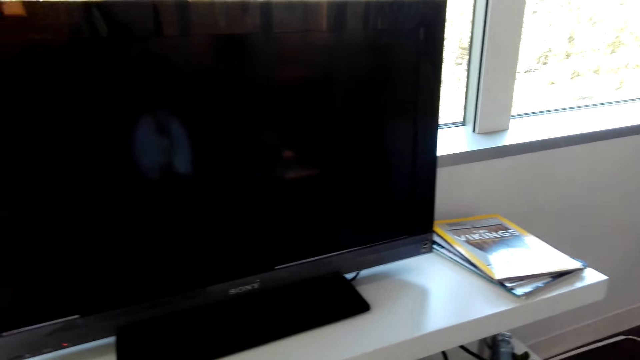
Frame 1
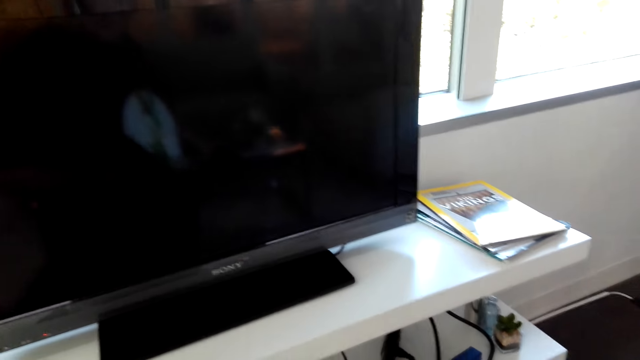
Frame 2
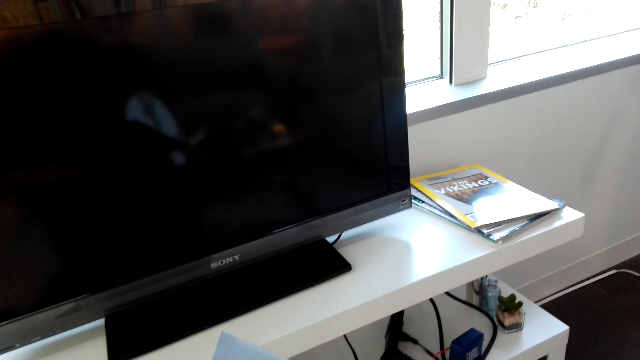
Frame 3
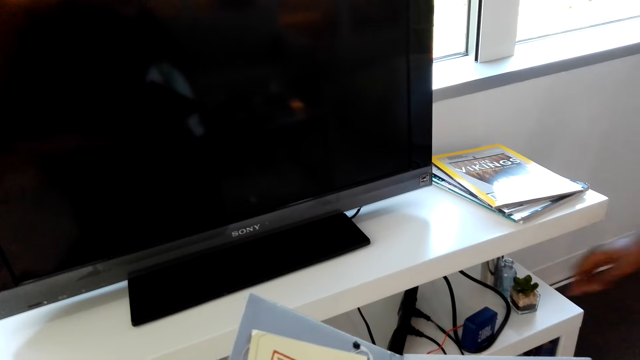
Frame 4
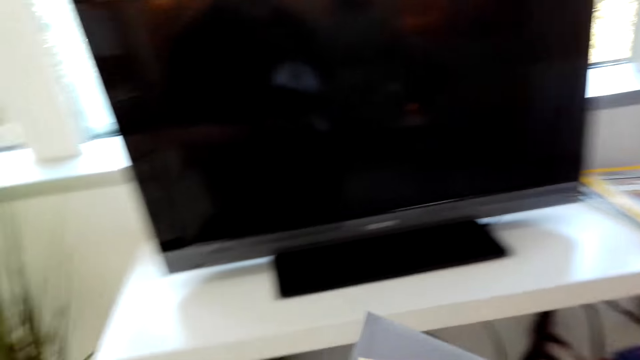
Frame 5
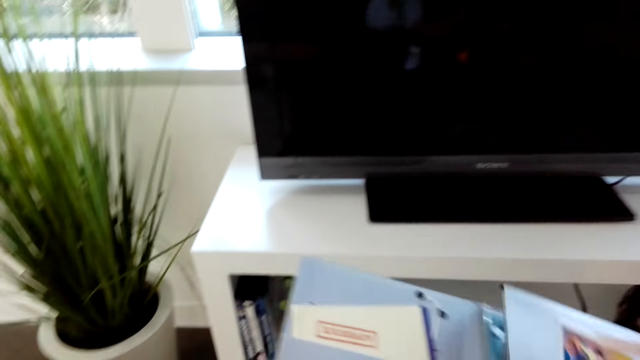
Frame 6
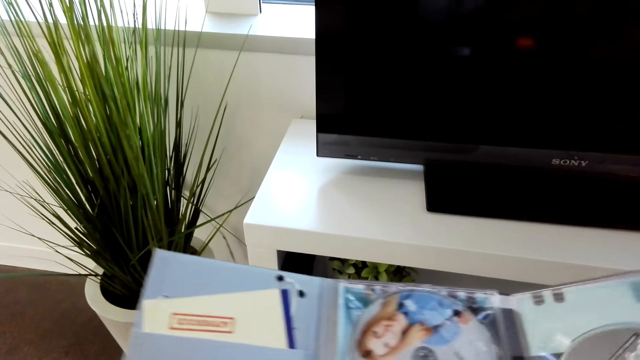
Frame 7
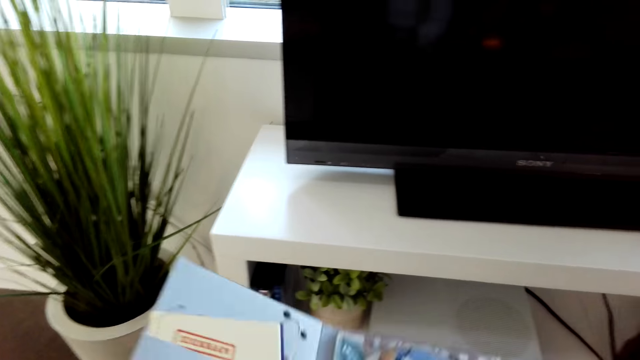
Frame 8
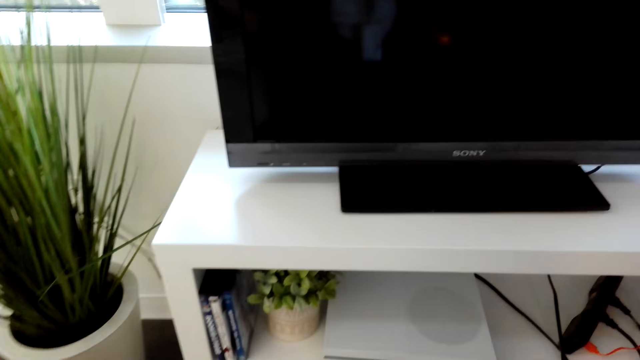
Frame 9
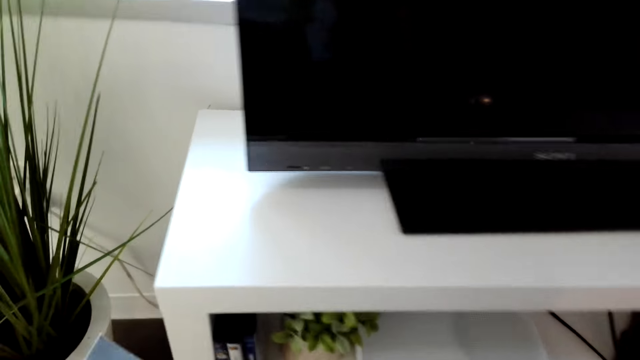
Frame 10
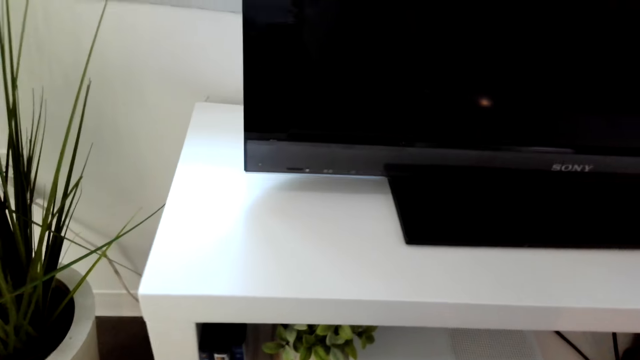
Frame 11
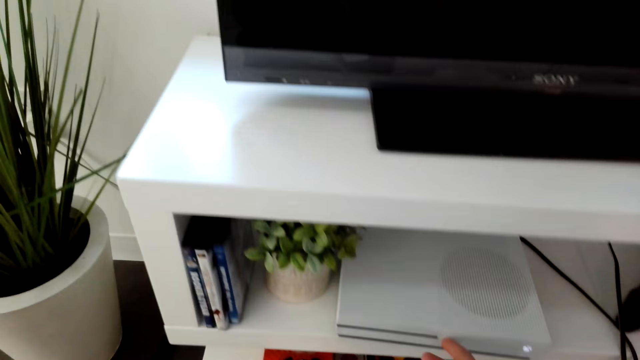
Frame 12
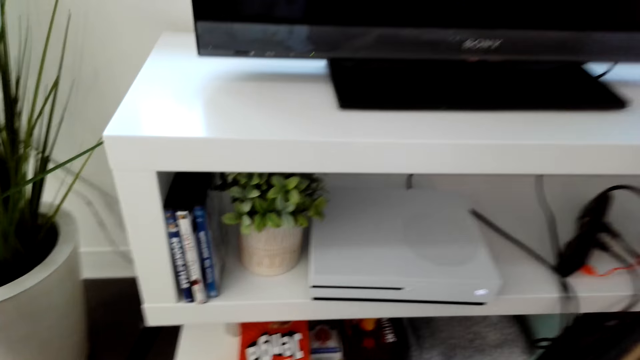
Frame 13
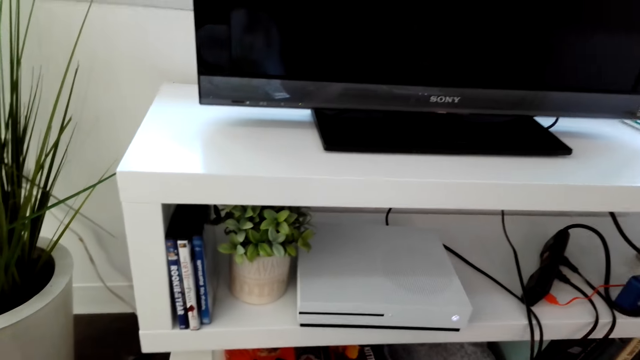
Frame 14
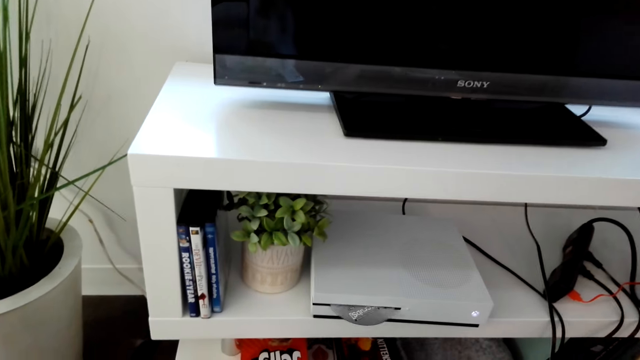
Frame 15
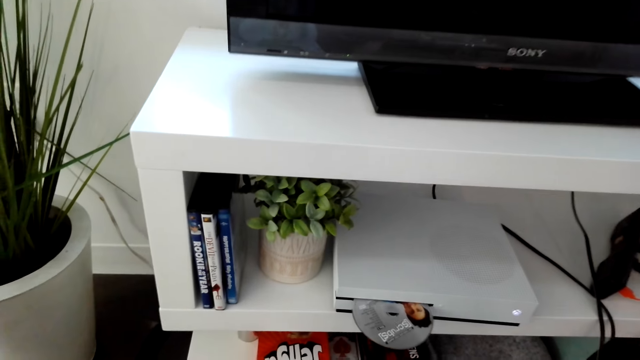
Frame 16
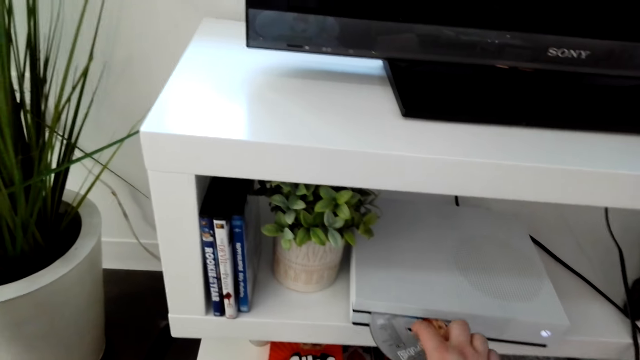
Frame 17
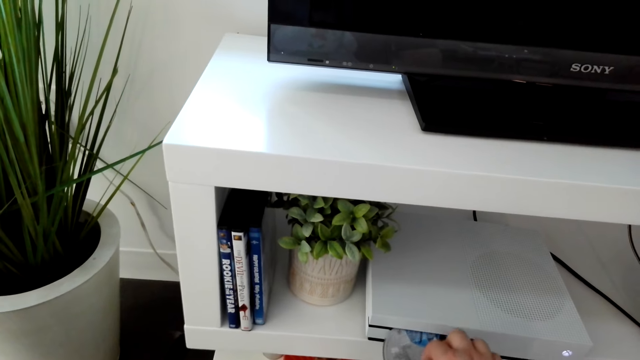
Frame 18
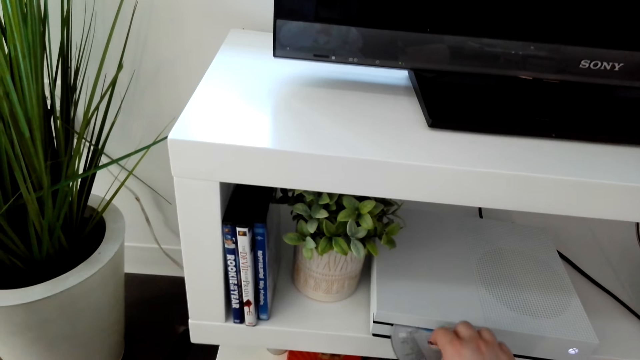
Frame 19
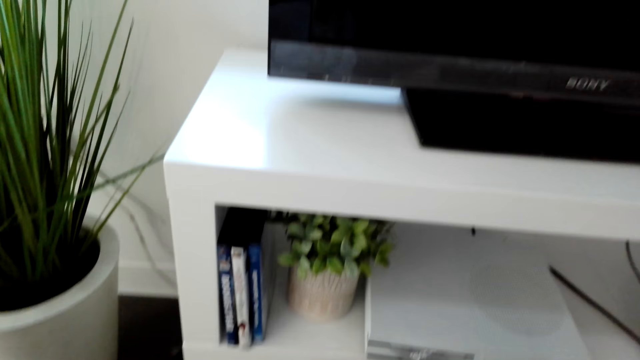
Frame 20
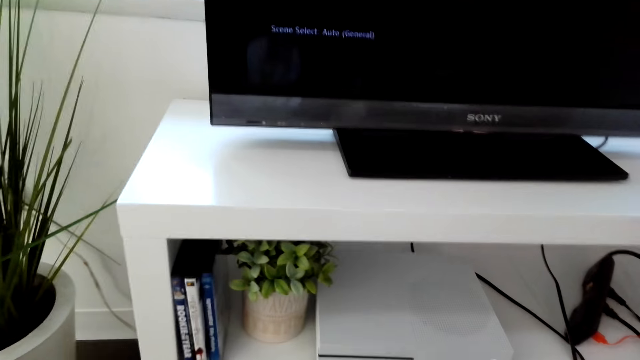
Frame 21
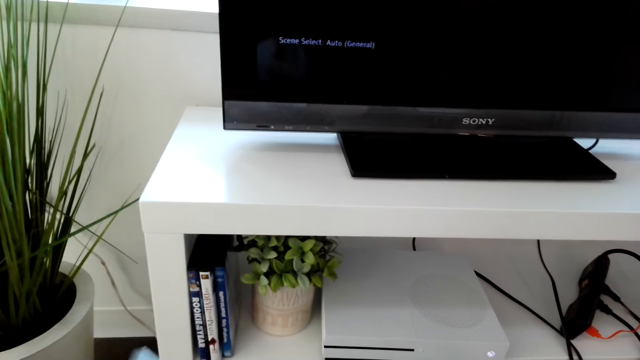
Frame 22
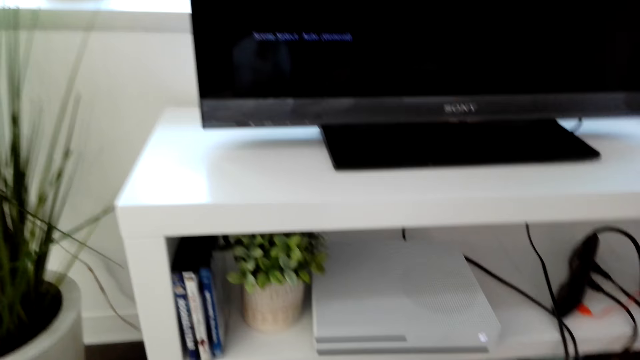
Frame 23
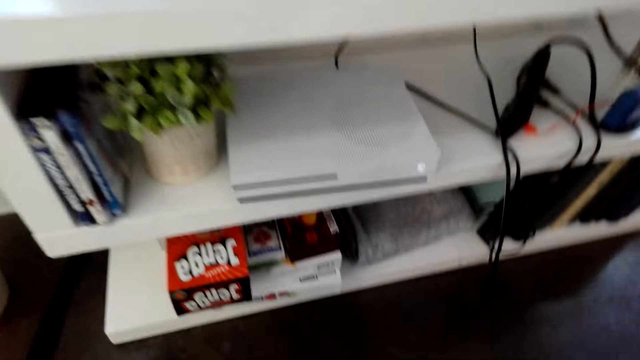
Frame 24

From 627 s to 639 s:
The camera wearer opens the compact disk case. They open the DVD player, touch the compact disk, and switch on the playstation machine.

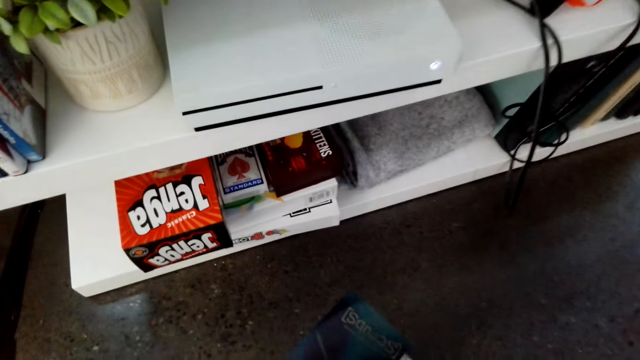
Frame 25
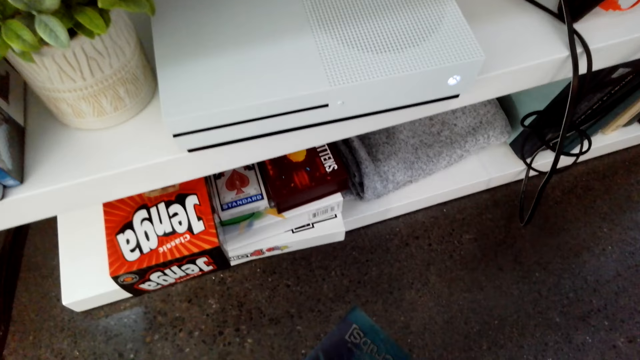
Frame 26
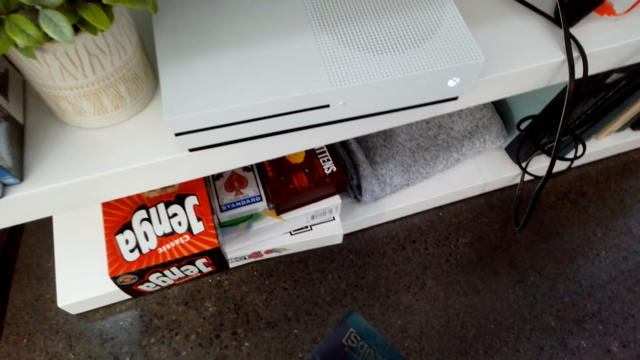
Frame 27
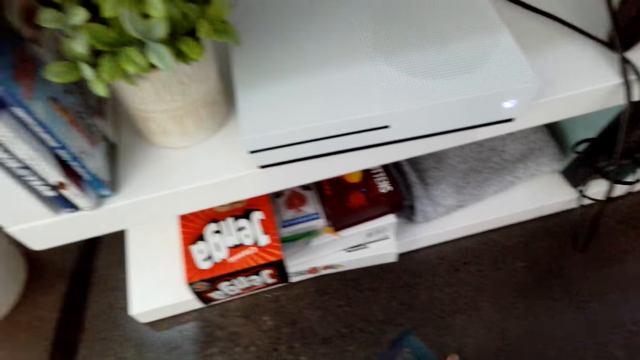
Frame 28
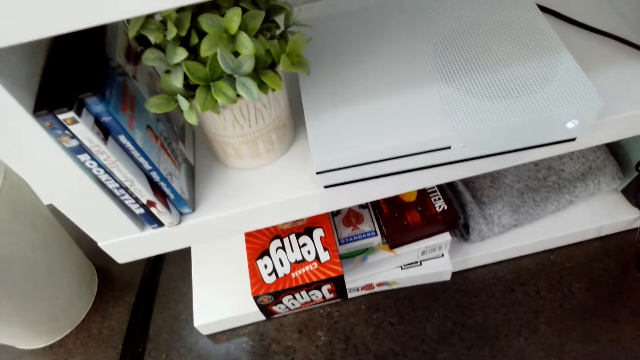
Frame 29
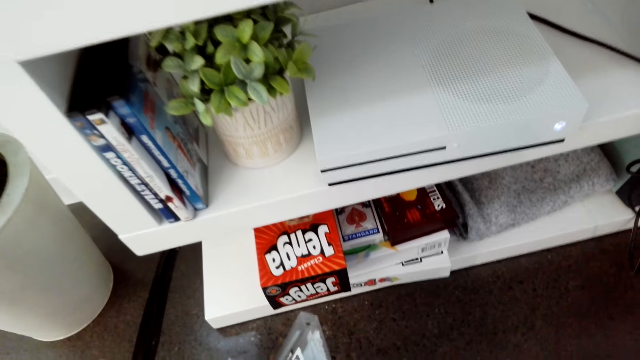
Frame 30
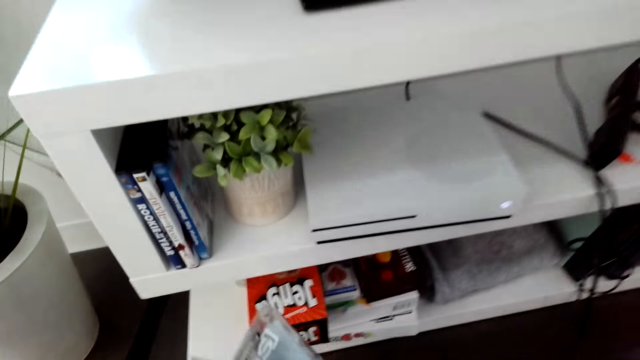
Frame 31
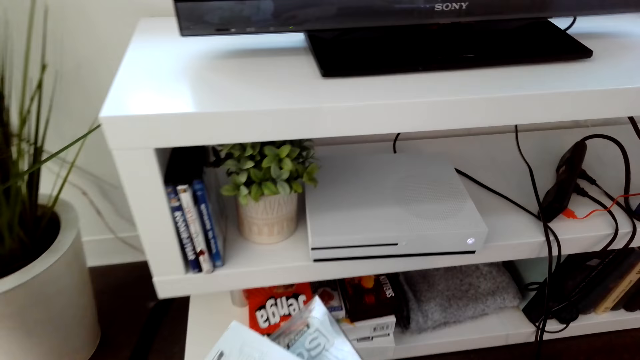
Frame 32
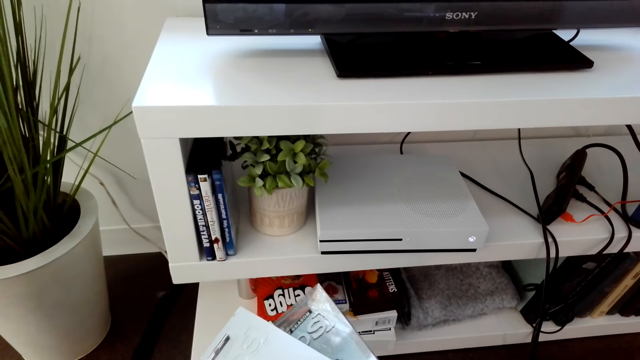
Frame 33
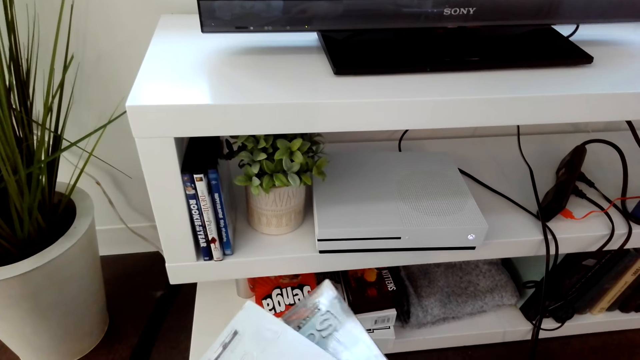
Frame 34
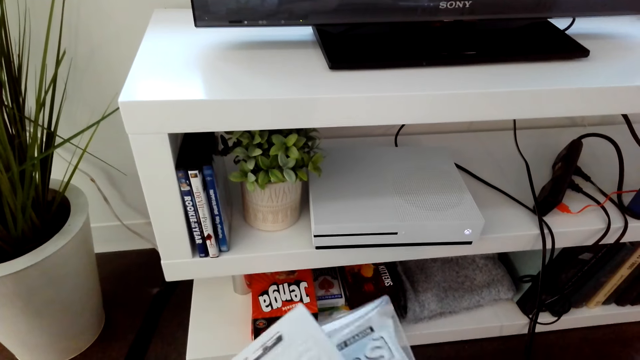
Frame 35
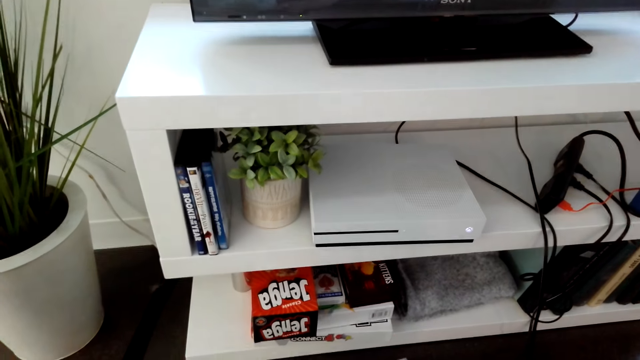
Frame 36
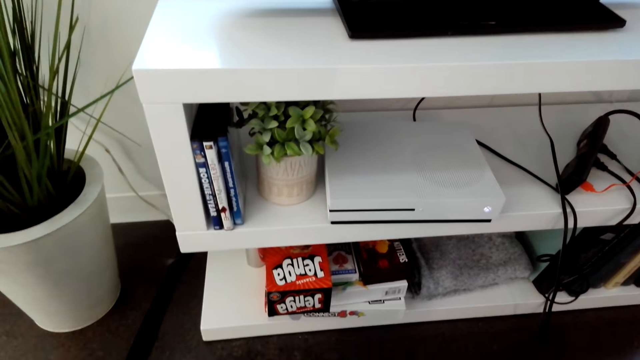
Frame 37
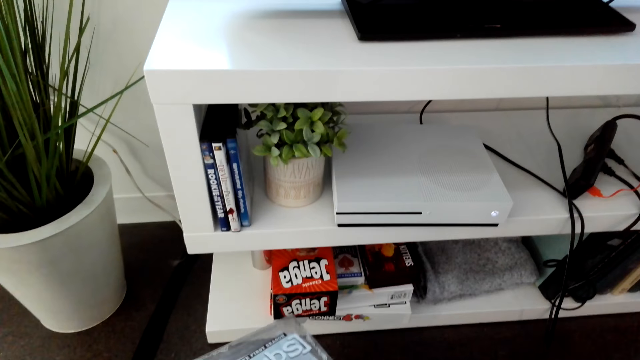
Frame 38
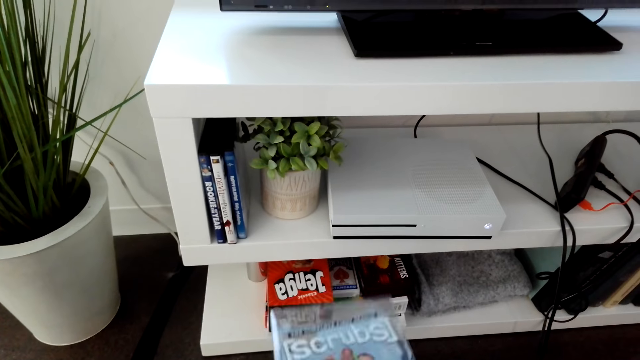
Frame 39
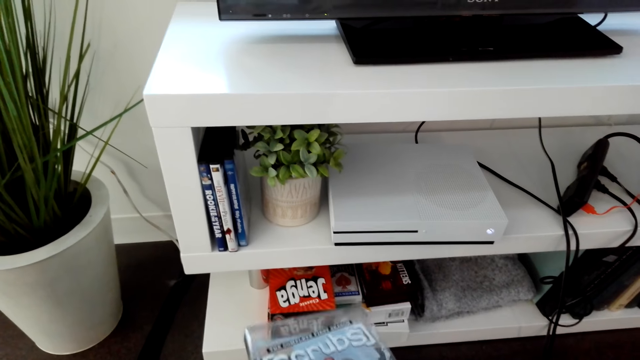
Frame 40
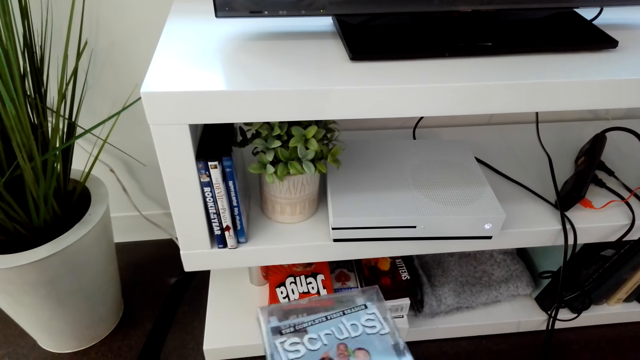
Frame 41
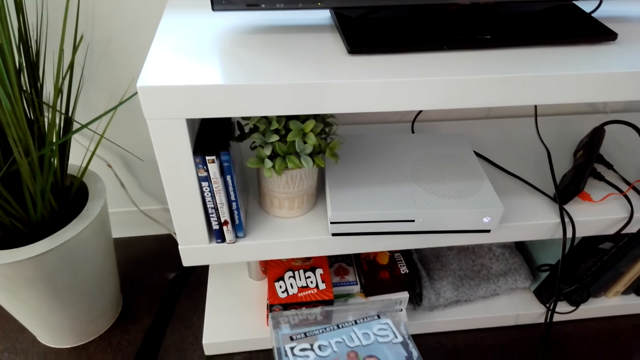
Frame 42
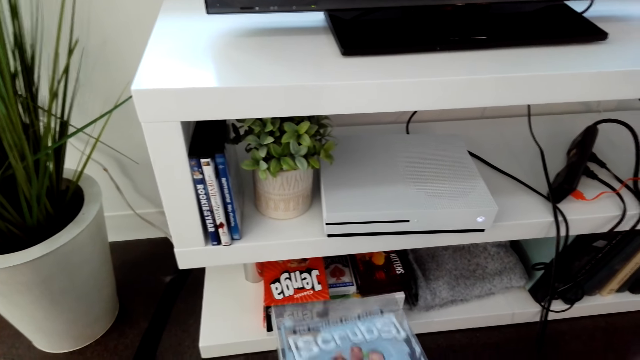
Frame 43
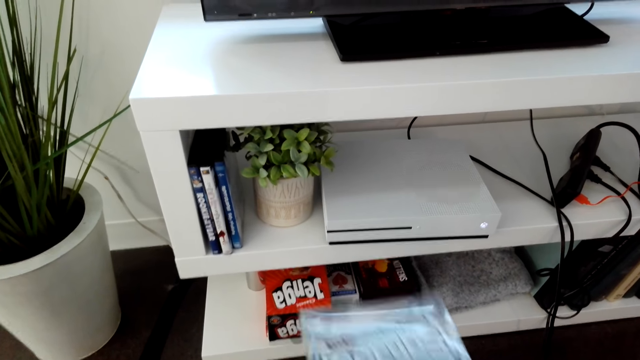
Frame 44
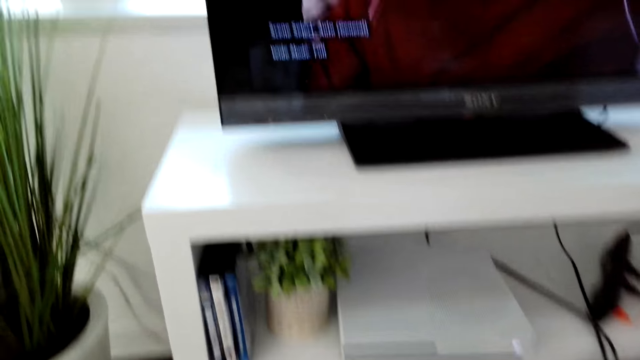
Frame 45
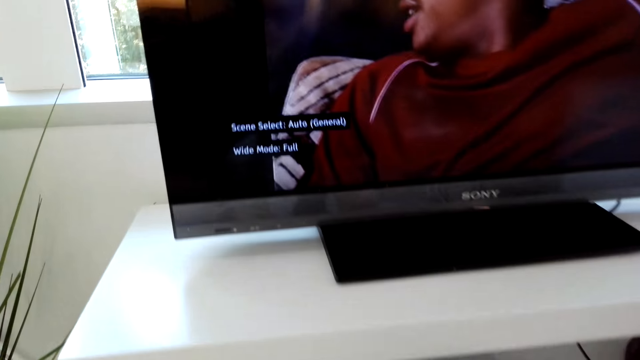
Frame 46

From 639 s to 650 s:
The camera wearer picks up a disc case cover. They close the compact disk case.
